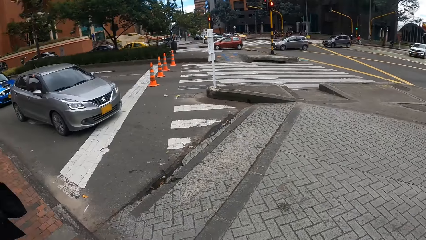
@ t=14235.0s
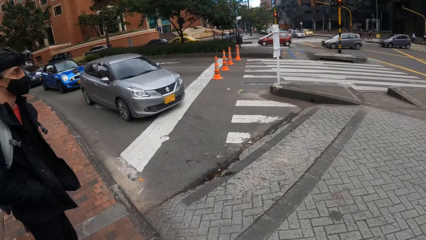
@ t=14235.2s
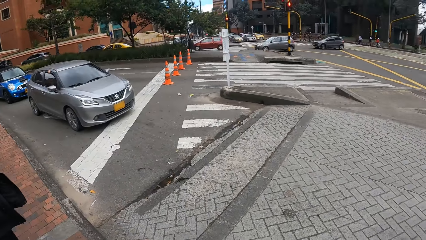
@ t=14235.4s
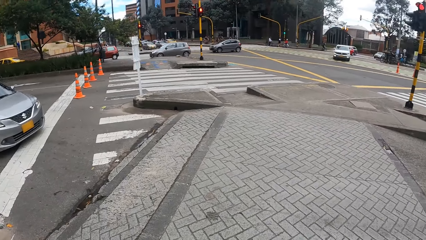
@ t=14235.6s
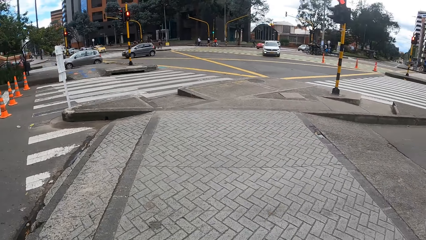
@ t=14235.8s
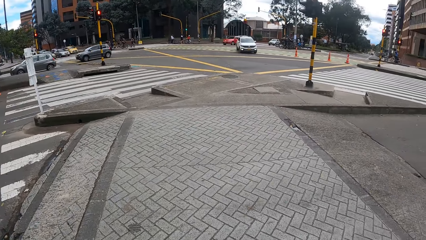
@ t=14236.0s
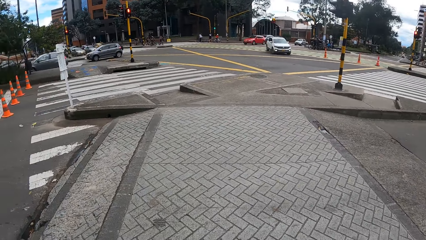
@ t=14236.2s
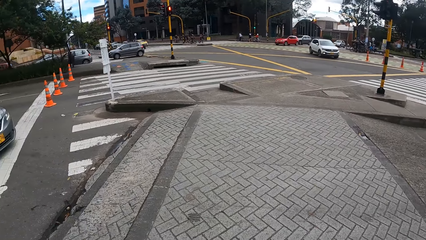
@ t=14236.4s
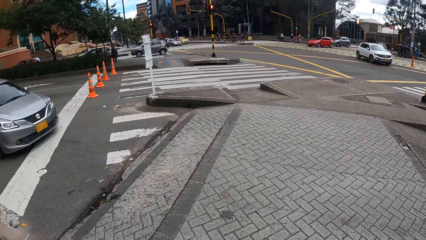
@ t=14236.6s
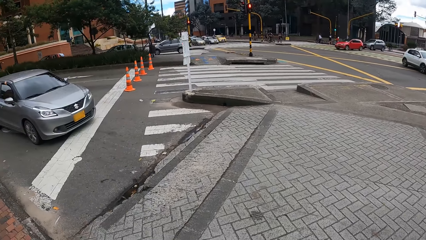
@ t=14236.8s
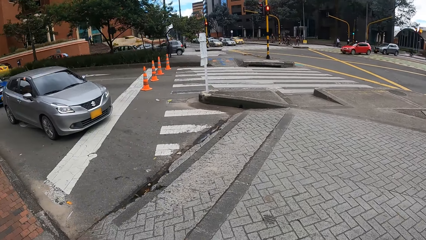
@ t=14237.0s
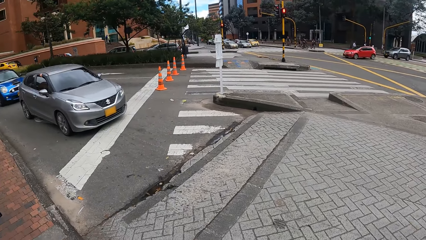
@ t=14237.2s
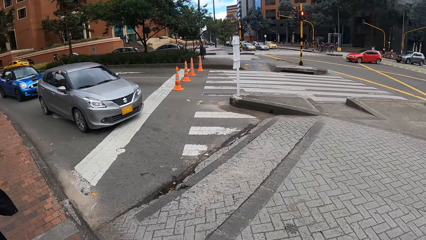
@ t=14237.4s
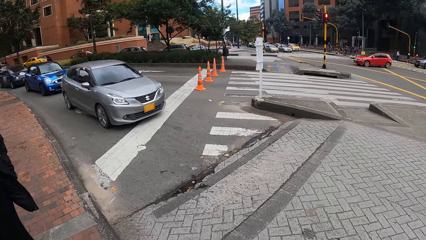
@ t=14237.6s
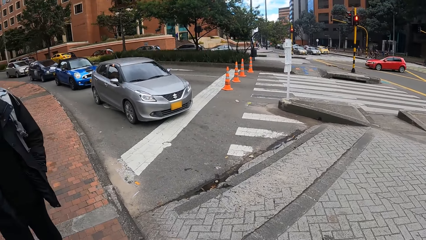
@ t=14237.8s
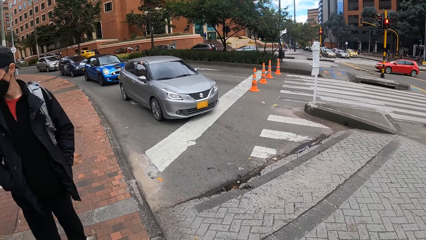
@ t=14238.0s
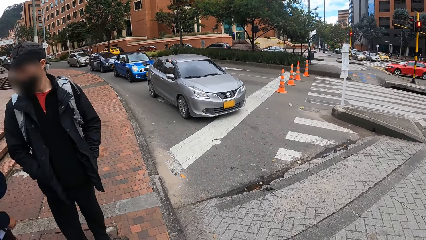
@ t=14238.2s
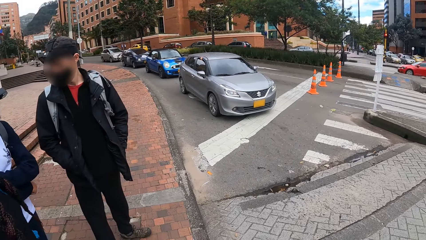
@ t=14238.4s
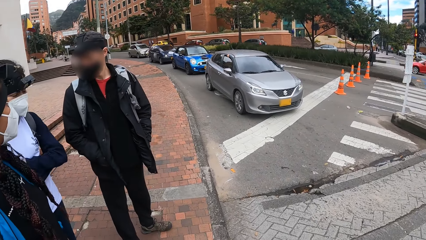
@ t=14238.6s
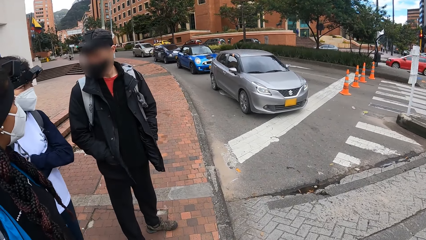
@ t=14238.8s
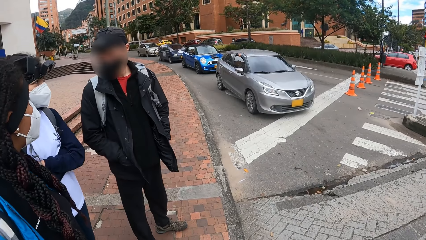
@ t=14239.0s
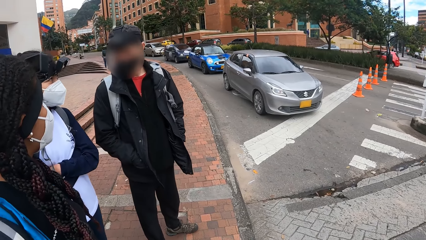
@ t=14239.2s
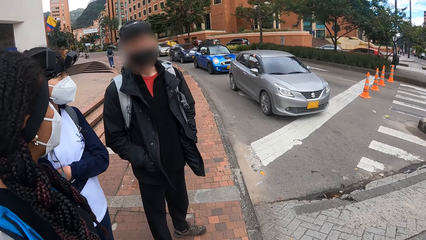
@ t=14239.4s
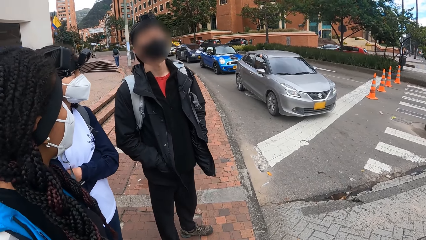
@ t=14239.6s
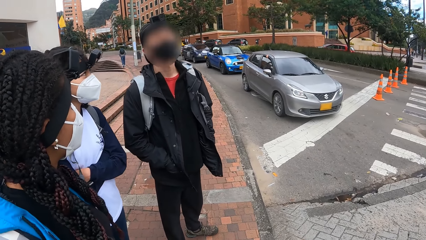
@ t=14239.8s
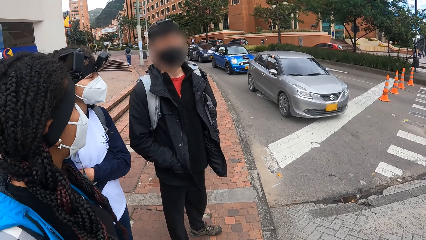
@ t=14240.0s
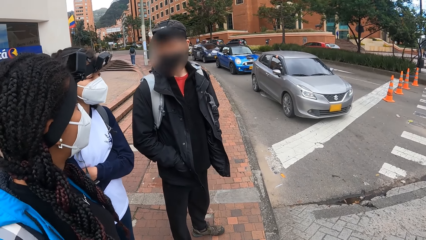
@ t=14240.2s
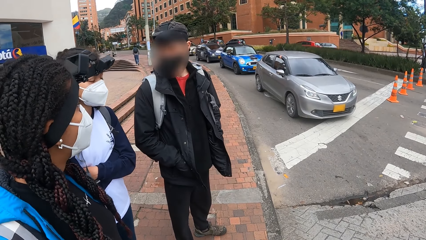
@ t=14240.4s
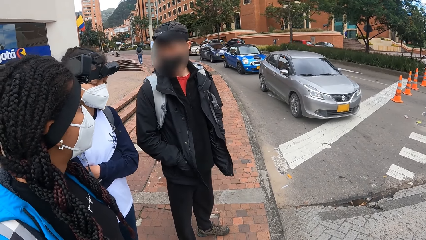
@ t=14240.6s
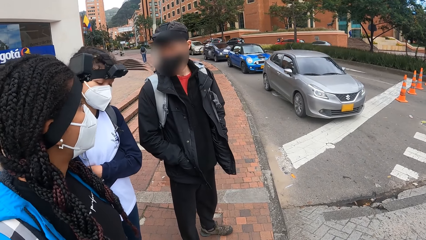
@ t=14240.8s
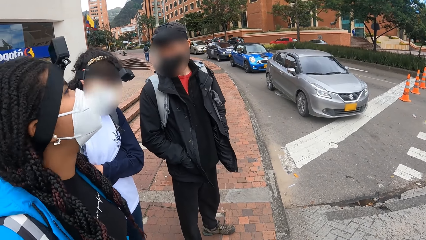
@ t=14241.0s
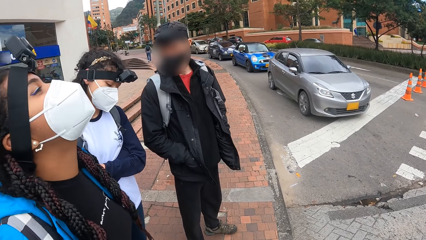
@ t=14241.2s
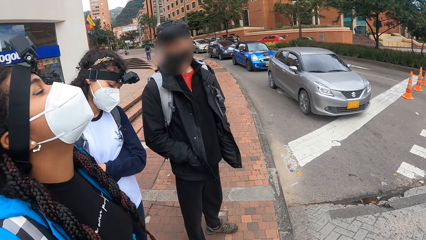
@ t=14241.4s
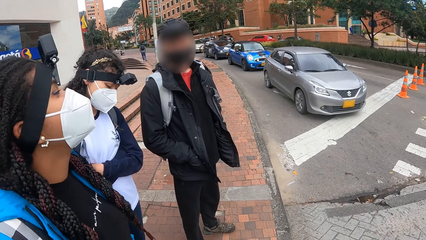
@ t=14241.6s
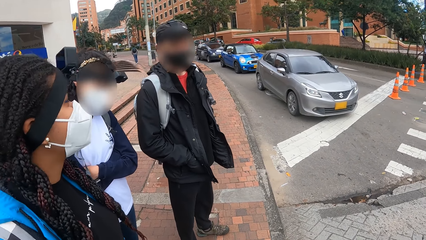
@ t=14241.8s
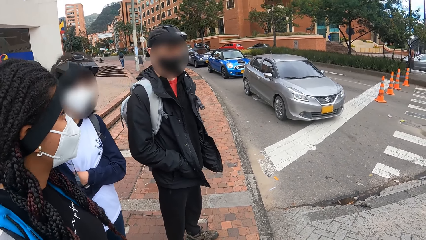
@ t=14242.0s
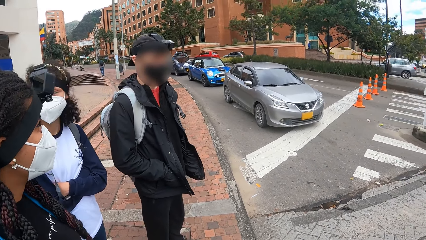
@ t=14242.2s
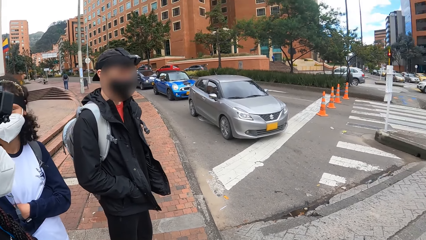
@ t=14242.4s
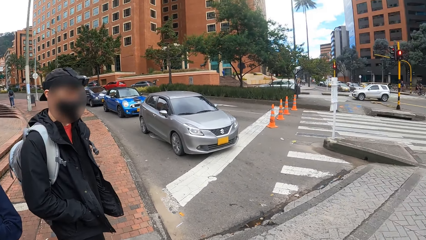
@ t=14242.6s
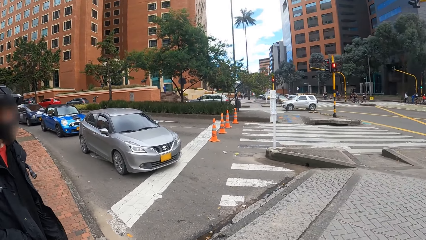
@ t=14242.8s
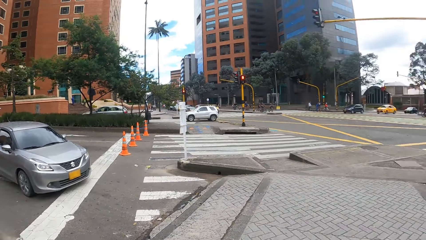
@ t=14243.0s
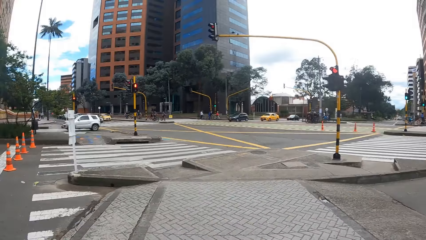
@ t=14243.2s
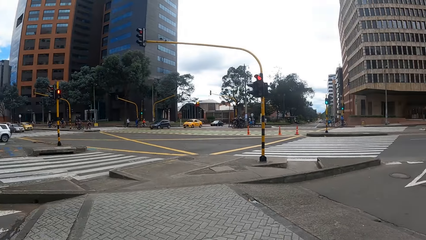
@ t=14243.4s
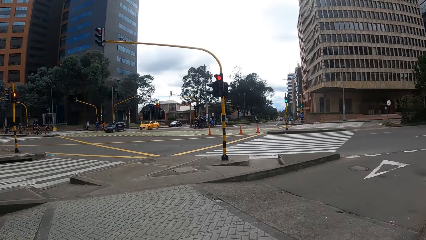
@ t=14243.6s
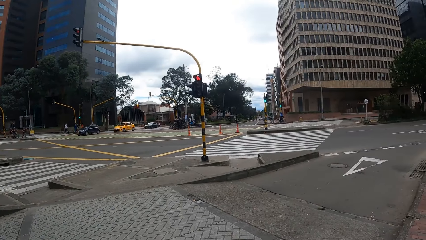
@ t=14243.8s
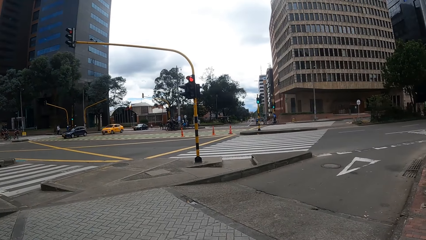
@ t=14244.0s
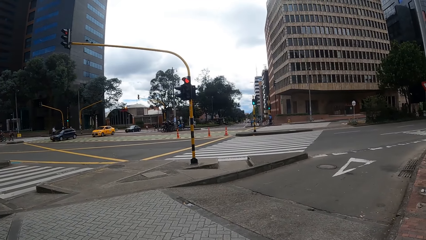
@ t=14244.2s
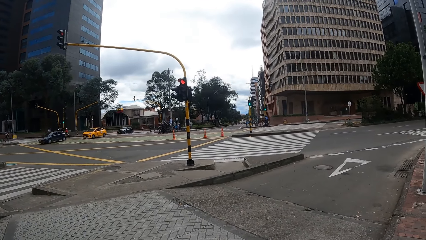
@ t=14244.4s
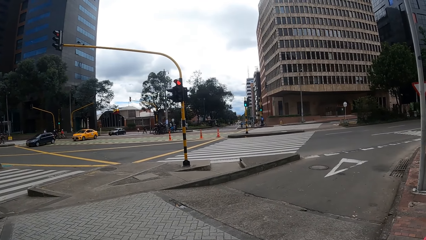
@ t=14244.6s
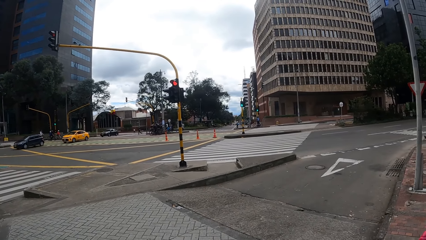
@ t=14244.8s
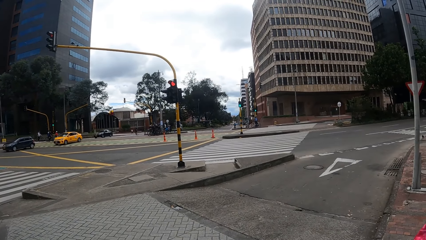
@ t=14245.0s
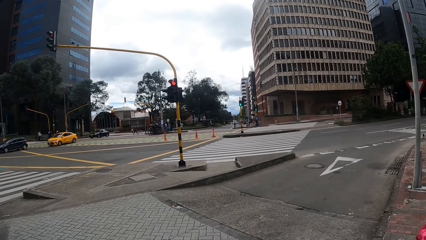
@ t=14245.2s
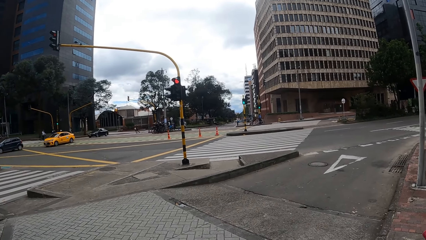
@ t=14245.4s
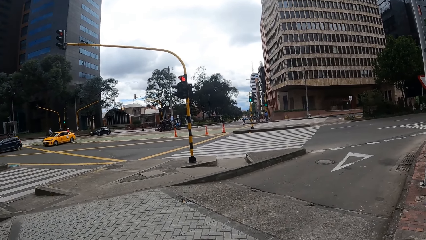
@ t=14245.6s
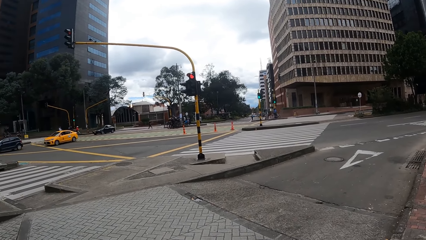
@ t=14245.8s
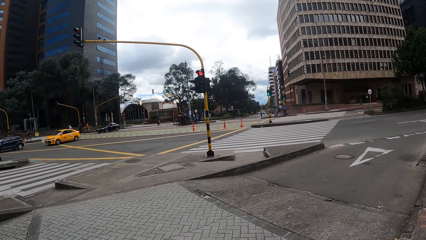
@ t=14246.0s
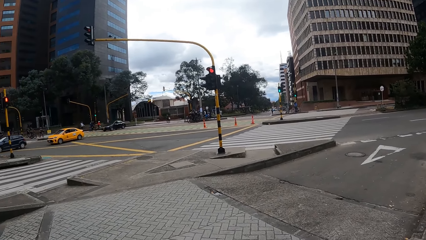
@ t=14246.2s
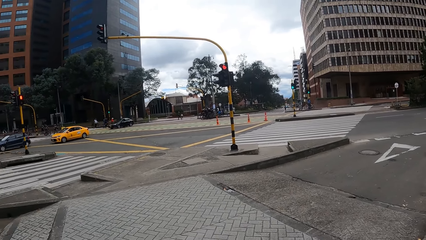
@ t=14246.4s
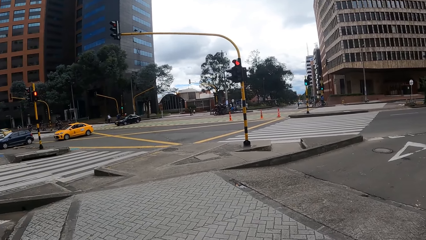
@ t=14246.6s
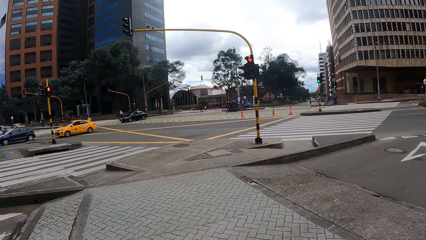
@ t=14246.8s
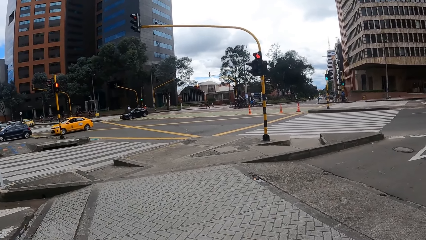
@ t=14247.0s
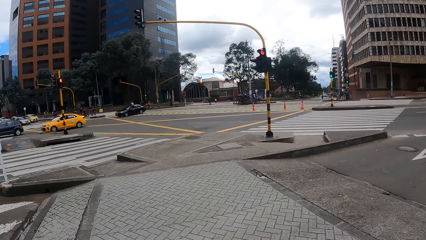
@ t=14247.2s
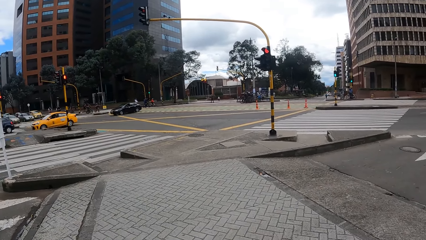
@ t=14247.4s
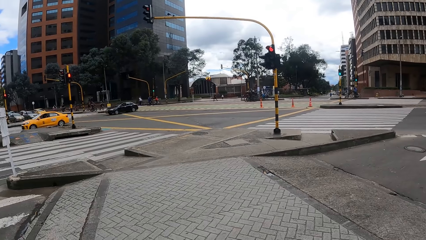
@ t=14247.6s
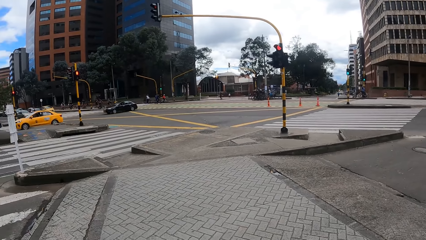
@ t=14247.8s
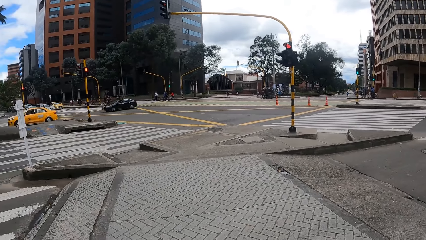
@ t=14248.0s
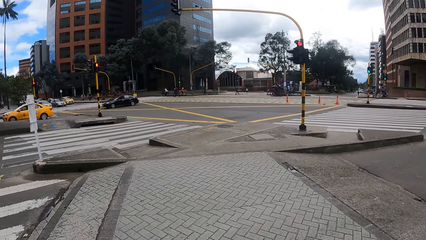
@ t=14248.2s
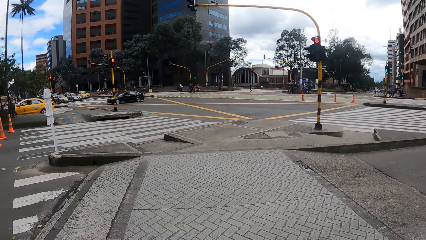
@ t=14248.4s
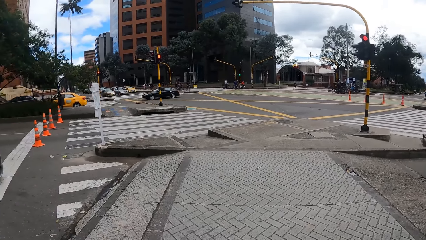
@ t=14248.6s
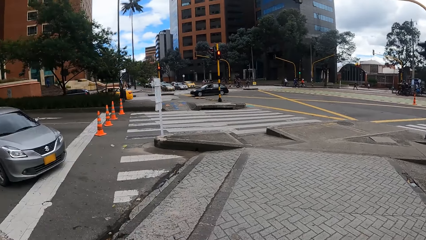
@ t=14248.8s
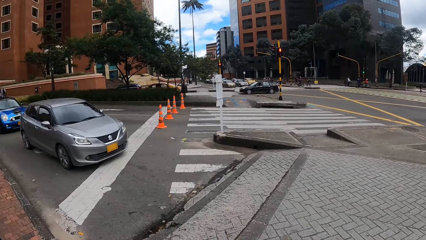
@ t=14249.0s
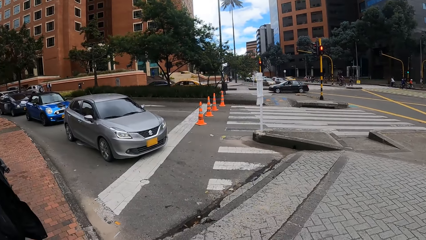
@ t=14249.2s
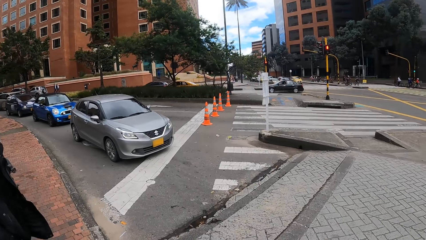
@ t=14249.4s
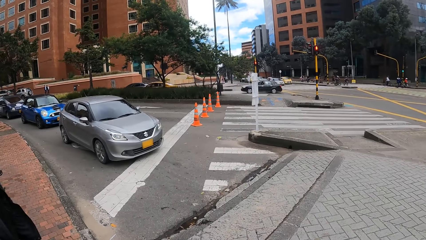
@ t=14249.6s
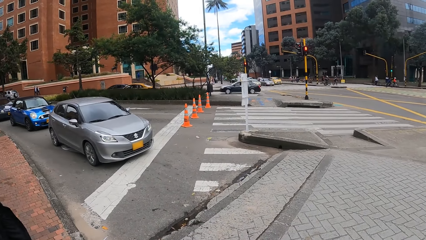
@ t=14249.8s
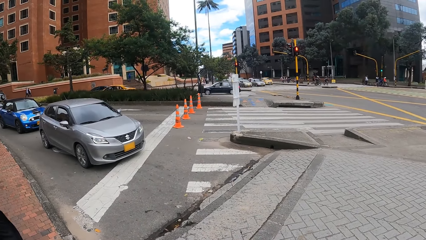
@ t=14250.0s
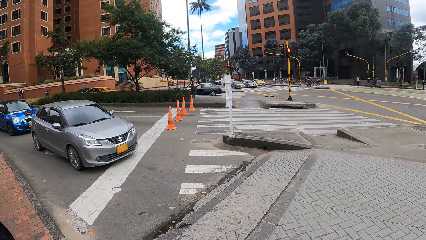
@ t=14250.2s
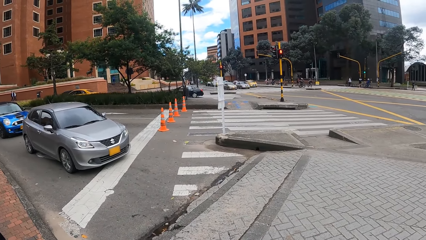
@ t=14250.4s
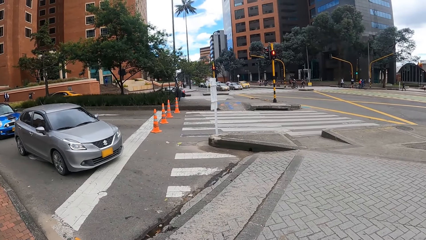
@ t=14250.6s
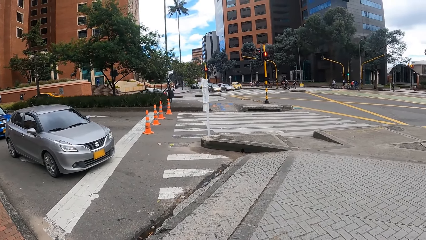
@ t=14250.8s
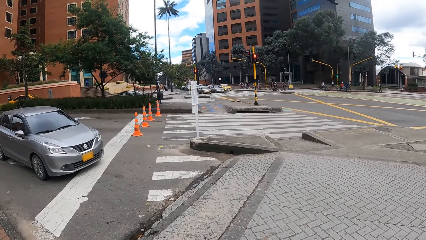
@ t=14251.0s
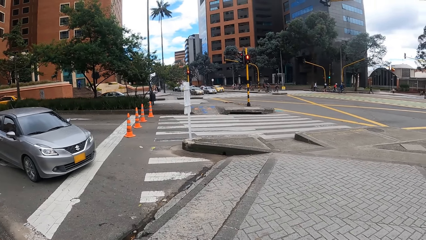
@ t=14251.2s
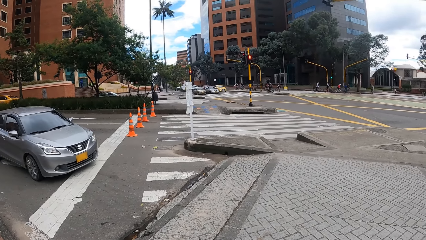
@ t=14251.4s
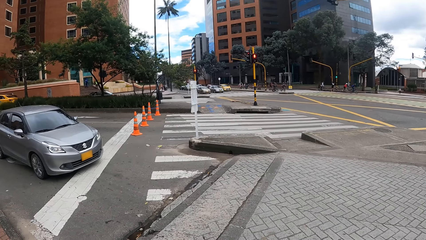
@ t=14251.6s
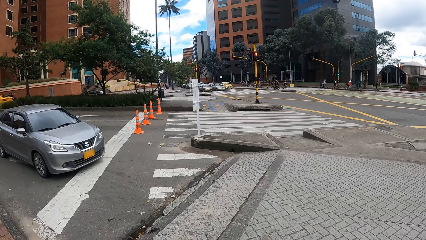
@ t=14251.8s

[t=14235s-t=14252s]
The camera wearer looks around. A man nods his head. The camera wearer looks around. They look around again.
